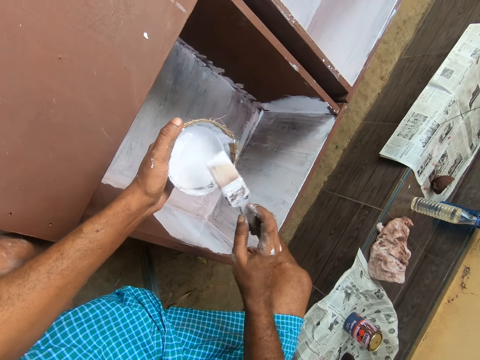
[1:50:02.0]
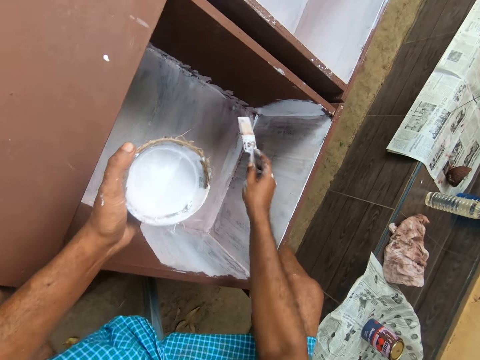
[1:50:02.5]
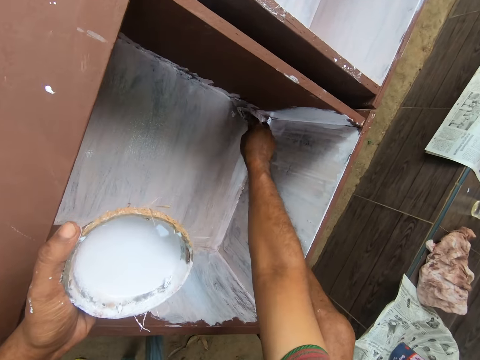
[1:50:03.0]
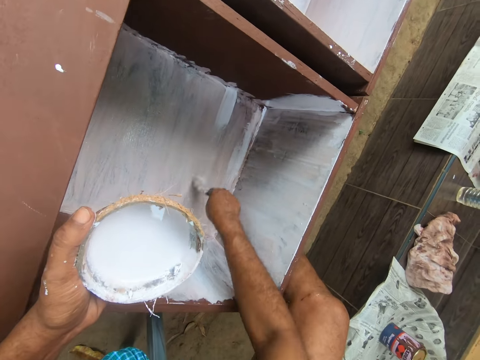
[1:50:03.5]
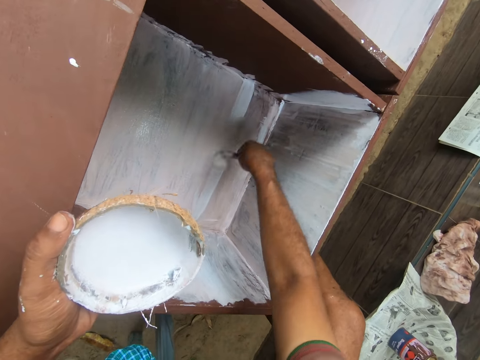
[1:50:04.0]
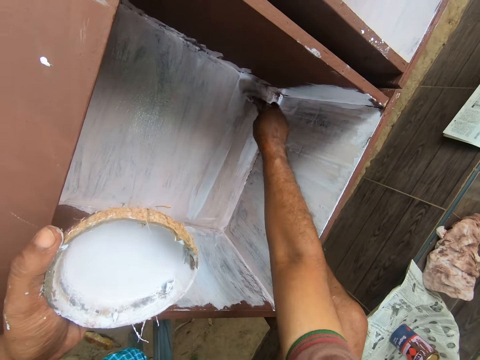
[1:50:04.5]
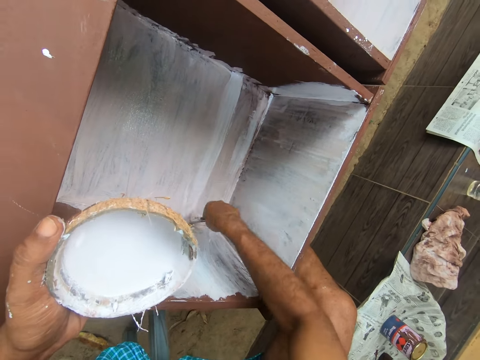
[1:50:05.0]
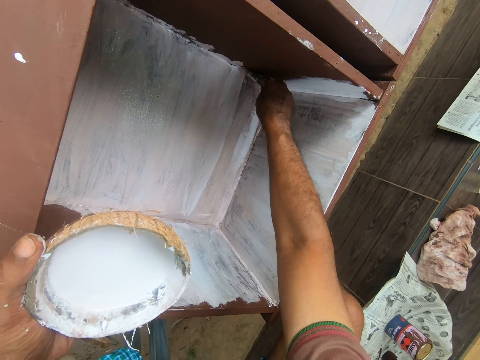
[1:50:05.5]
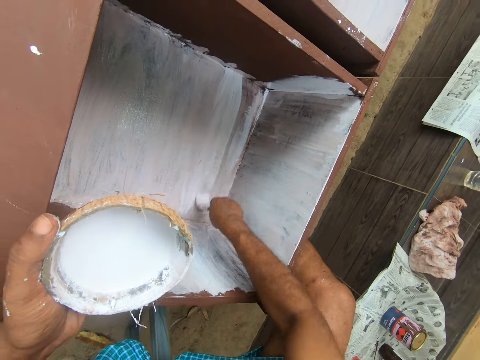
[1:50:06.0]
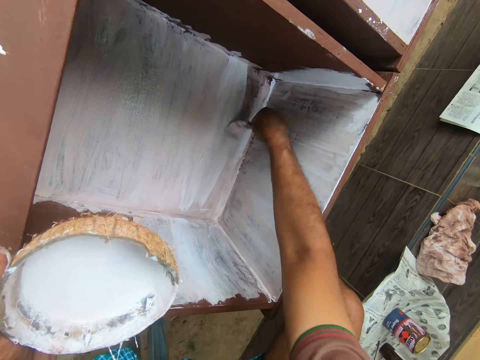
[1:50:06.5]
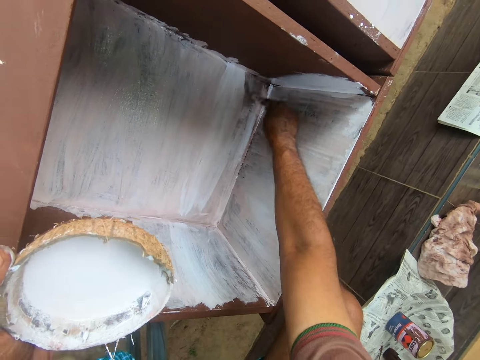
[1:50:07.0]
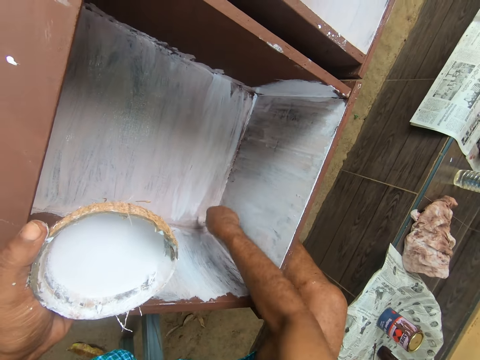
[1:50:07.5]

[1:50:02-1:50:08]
The camera wearer paints the wardrobe with the paintbrush with his right hand.

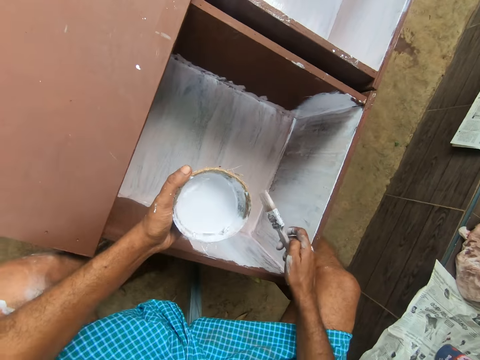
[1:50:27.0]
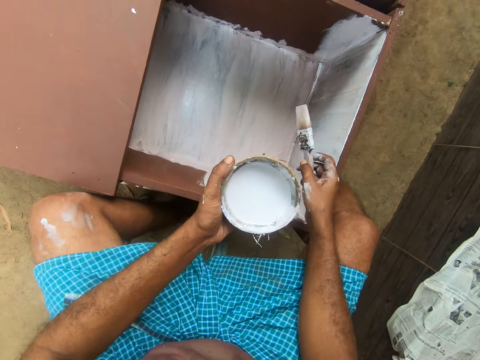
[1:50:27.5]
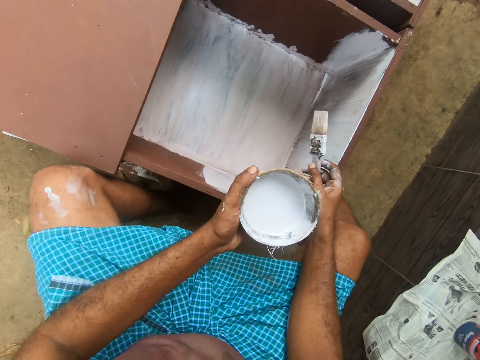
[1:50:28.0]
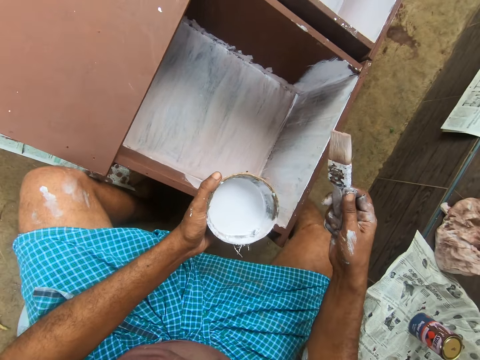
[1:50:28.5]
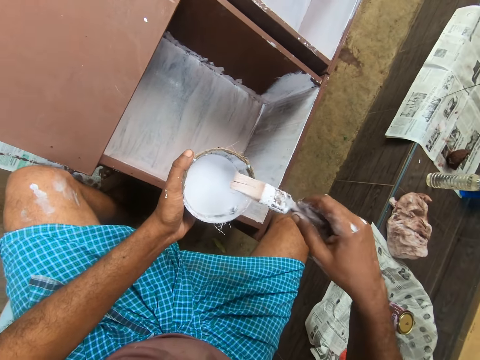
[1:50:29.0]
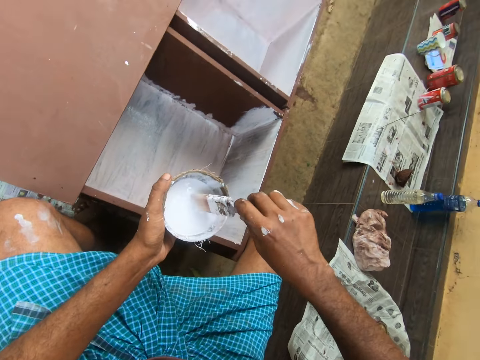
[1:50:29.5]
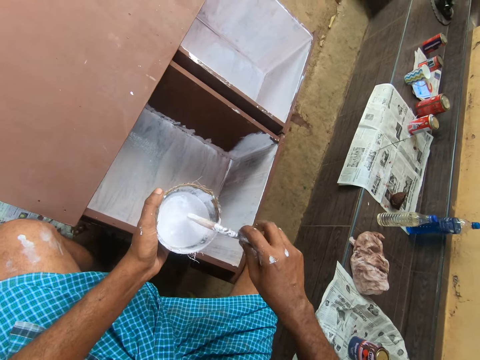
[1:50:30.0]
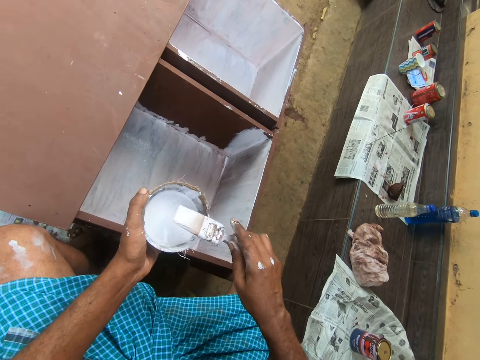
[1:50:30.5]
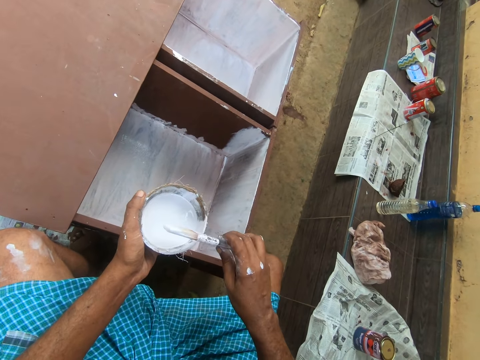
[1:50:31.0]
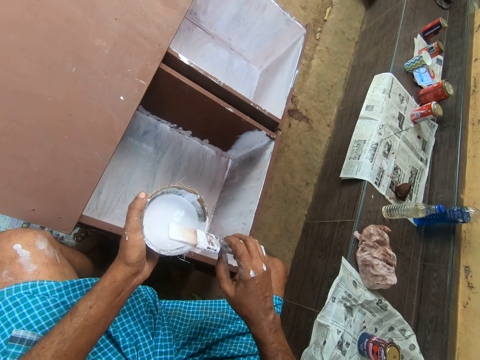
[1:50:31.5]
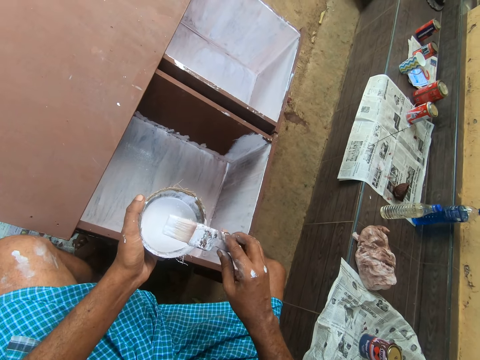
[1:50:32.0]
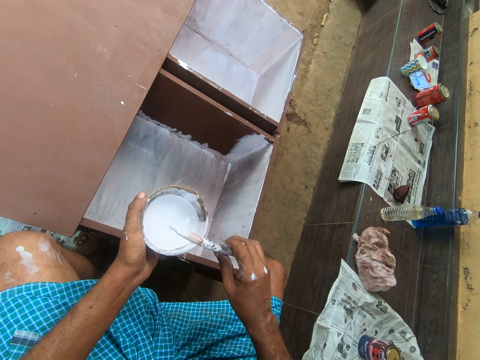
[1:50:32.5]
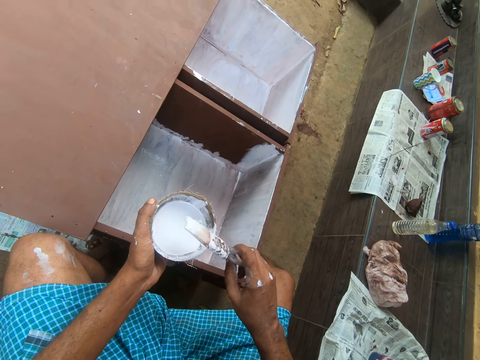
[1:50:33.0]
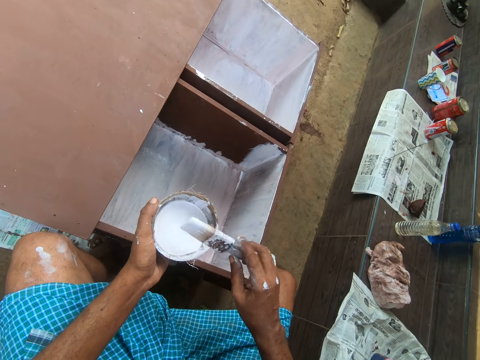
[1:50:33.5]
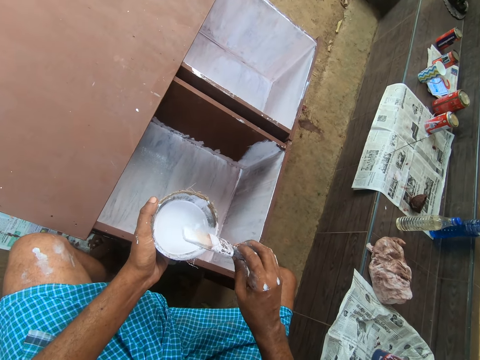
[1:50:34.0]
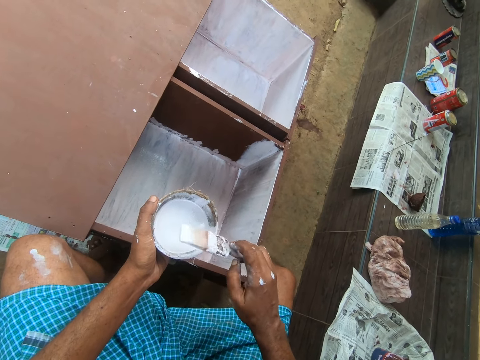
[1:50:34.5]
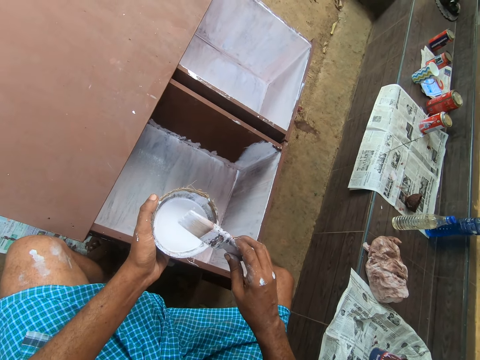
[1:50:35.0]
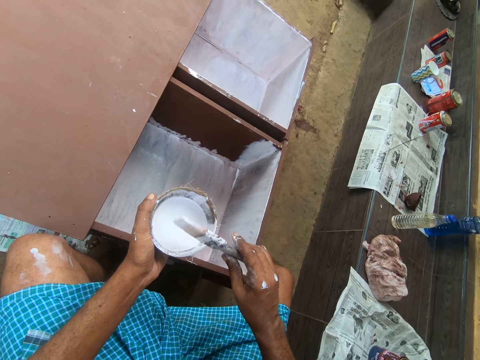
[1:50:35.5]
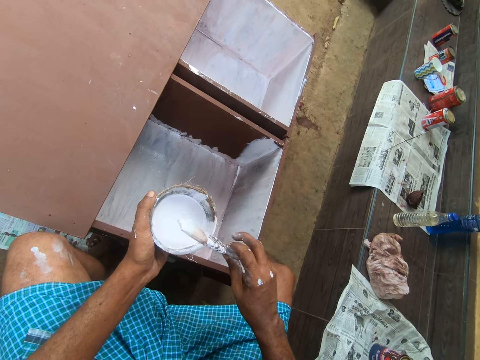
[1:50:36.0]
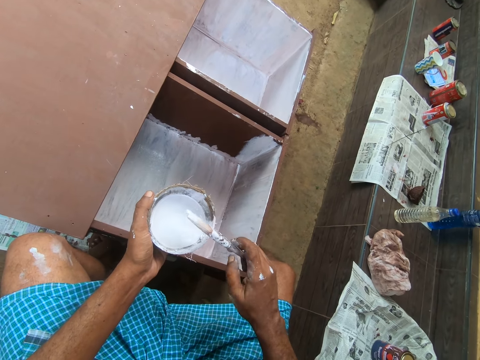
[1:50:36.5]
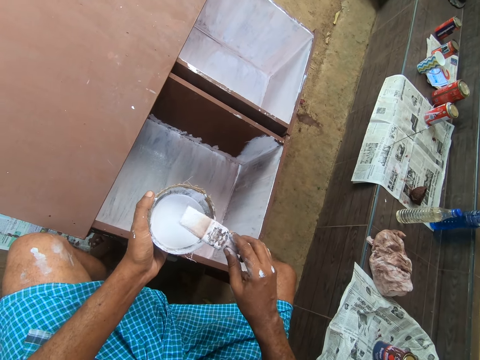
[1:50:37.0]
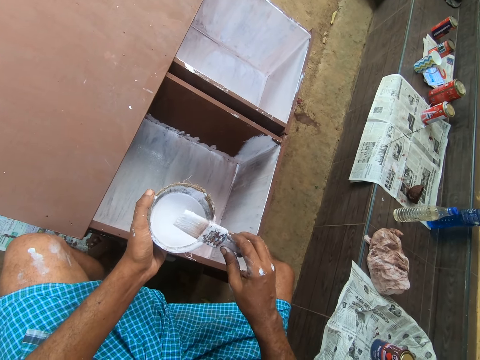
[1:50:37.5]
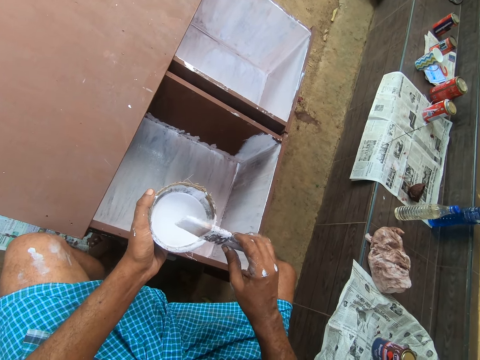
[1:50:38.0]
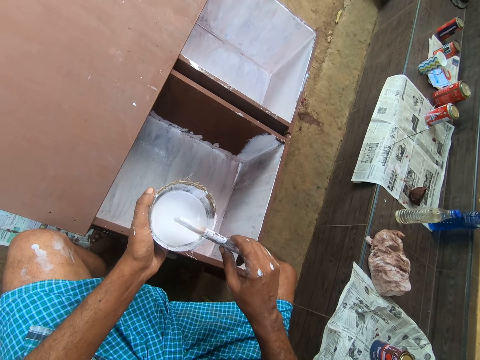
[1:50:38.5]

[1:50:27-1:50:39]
The camera wearer dips the paintbrush into the paint in the coconut shell on his left hand. He turns the paintbrush.

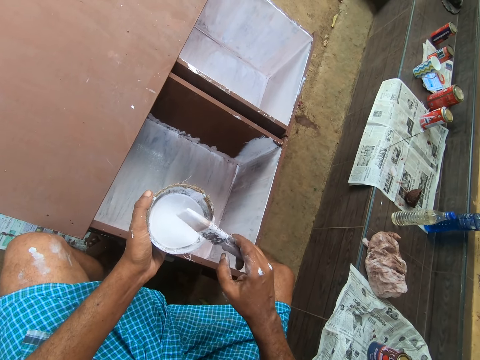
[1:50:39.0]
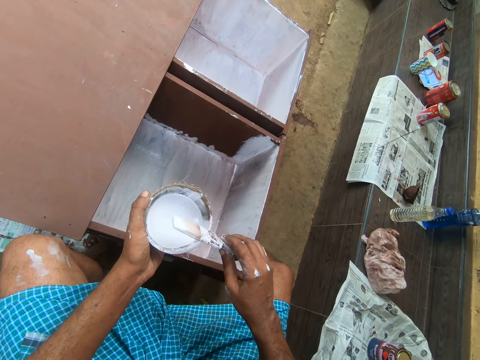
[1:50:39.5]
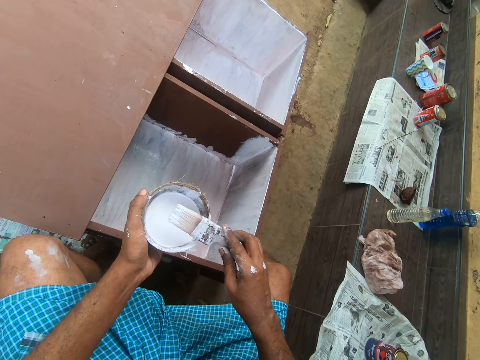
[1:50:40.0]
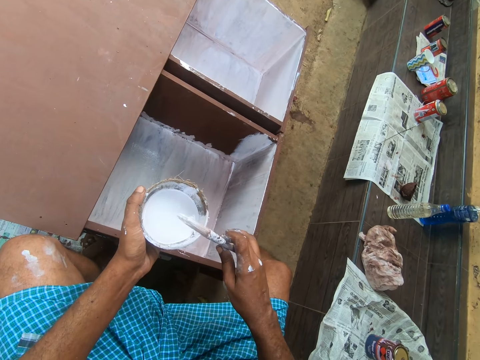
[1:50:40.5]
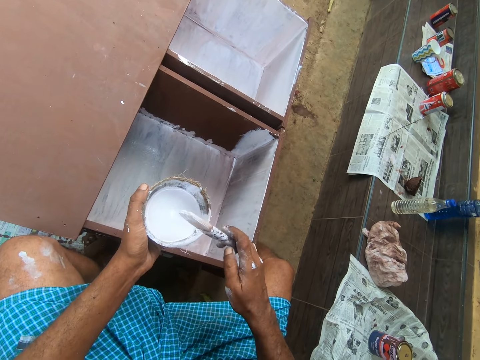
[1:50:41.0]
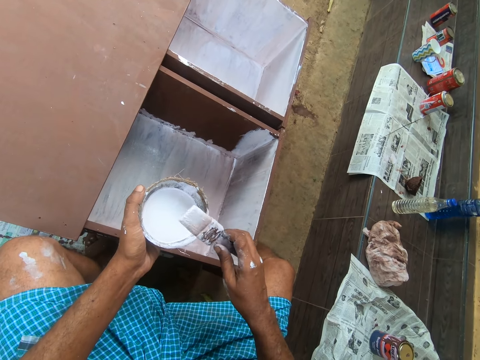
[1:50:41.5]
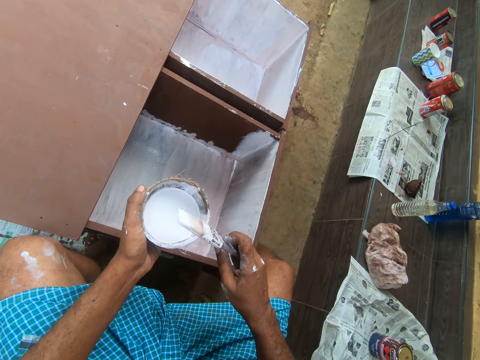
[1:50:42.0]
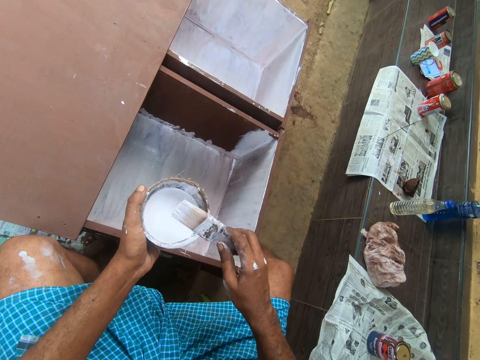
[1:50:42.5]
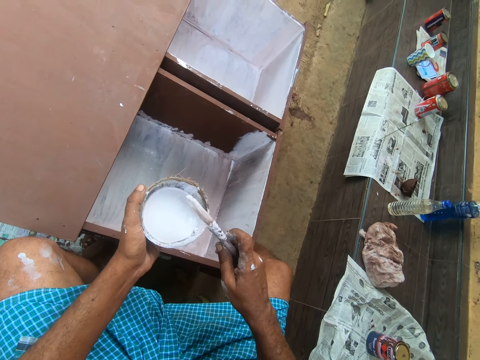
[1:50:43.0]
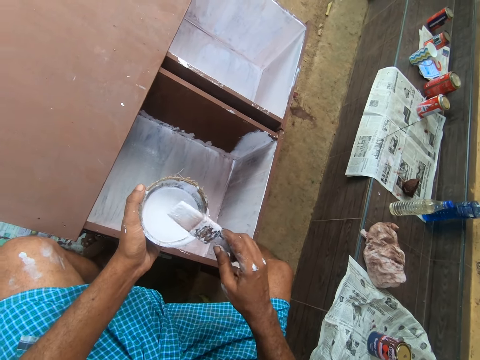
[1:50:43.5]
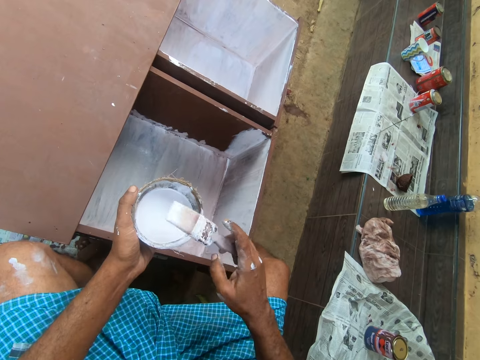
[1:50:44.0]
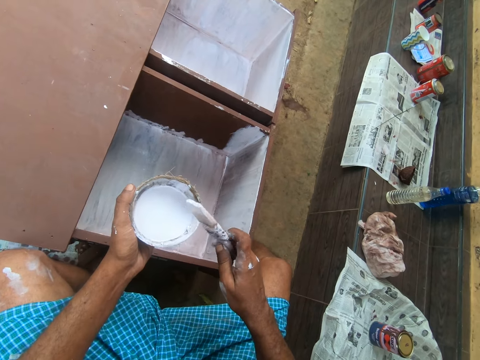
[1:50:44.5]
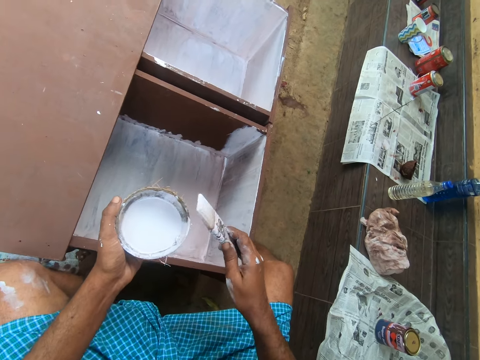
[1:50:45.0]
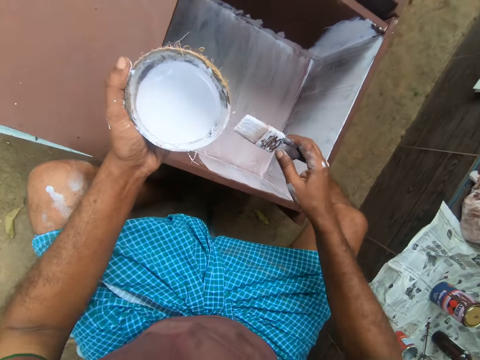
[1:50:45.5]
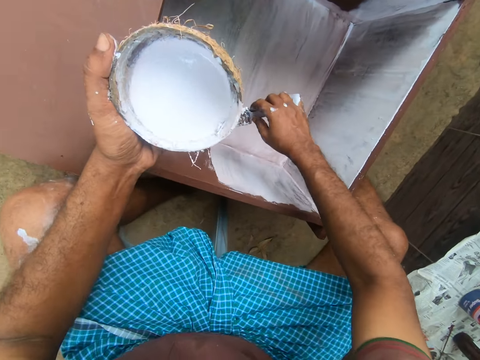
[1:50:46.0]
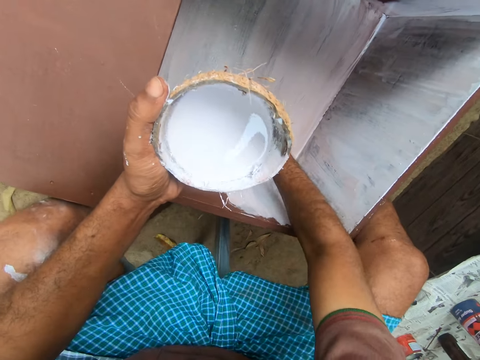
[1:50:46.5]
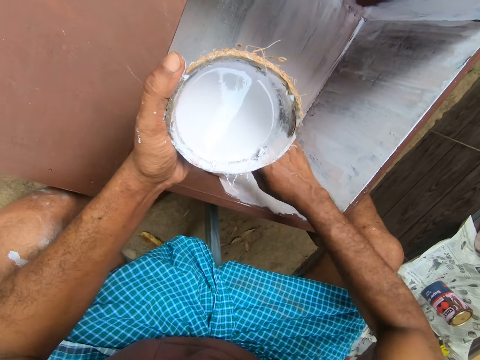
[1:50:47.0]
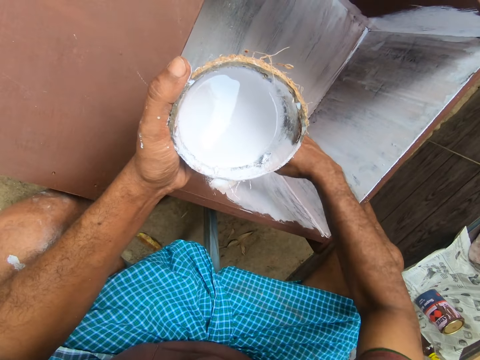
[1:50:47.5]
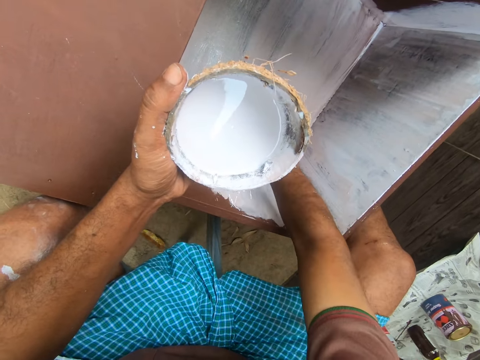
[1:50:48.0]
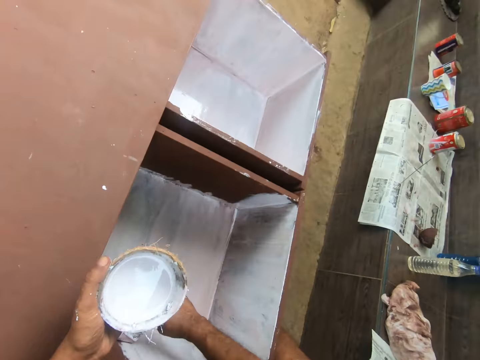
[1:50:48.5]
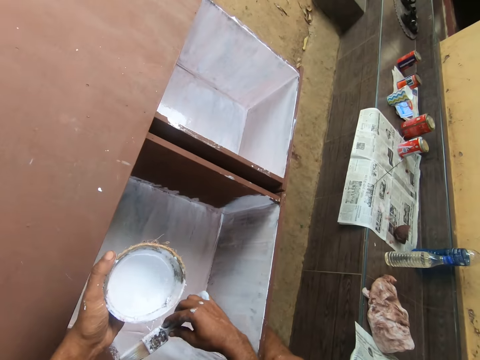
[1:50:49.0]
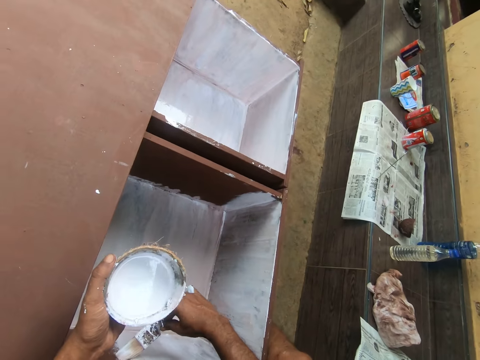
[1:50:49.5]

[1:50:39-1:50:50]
The camera wearer paints the wardrobe with the paintbrush with his right hand. He interacts with the boy.
